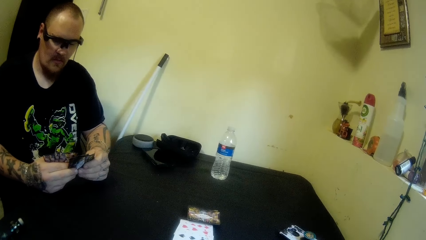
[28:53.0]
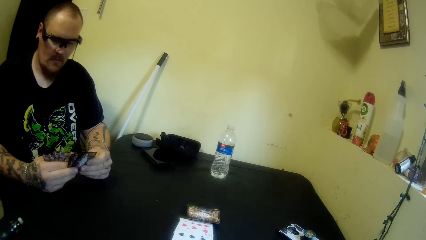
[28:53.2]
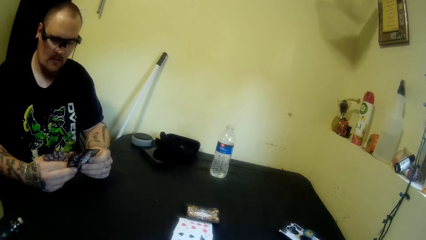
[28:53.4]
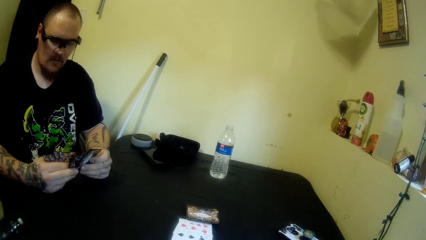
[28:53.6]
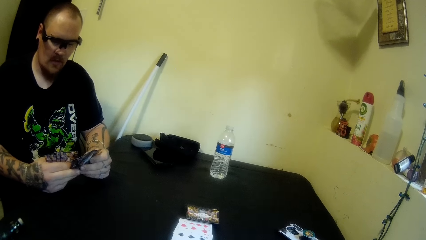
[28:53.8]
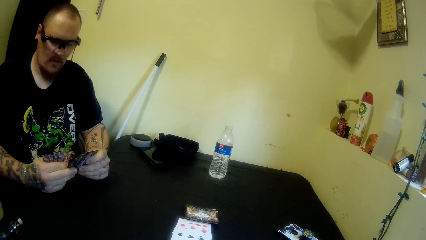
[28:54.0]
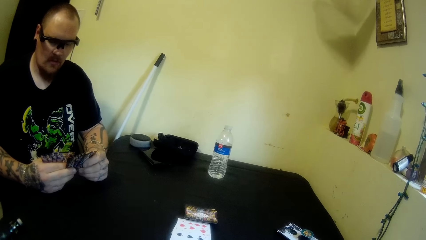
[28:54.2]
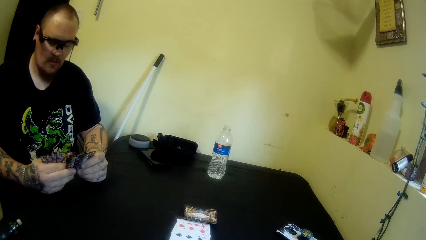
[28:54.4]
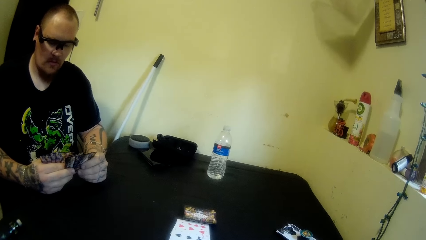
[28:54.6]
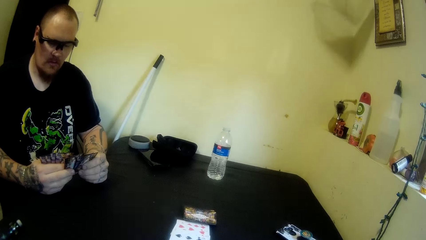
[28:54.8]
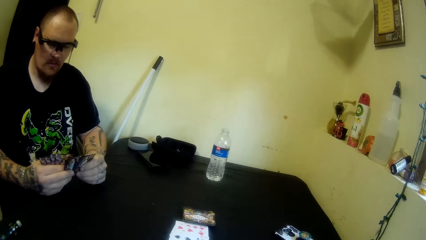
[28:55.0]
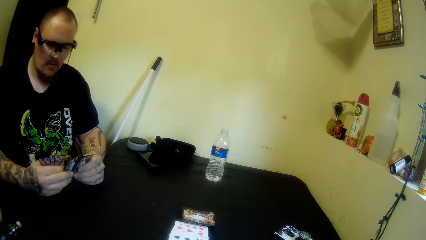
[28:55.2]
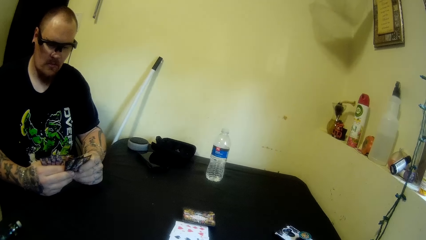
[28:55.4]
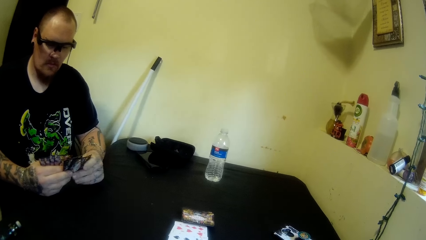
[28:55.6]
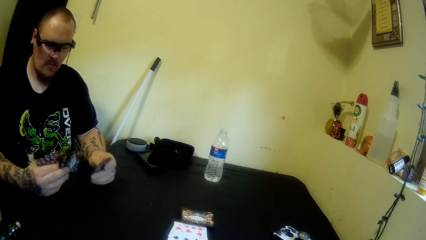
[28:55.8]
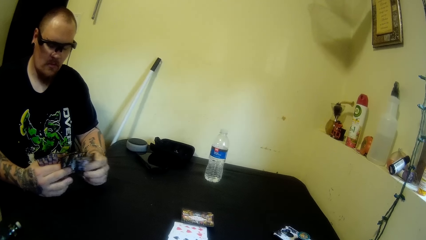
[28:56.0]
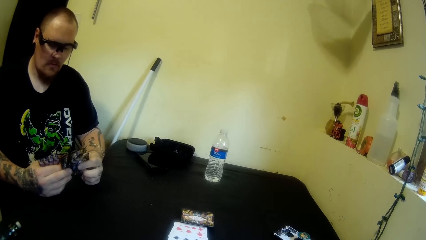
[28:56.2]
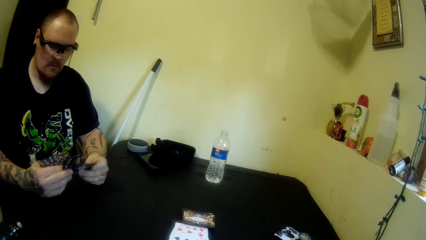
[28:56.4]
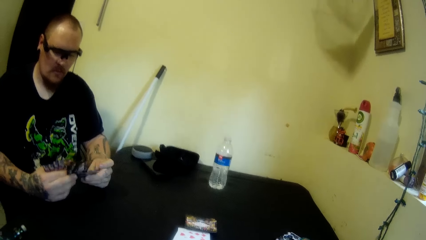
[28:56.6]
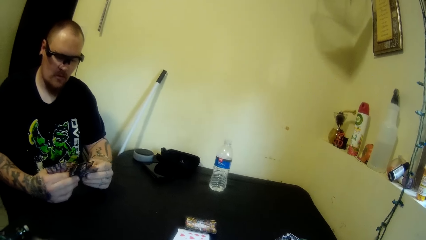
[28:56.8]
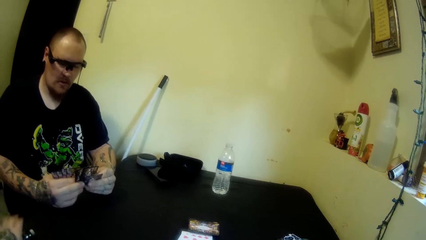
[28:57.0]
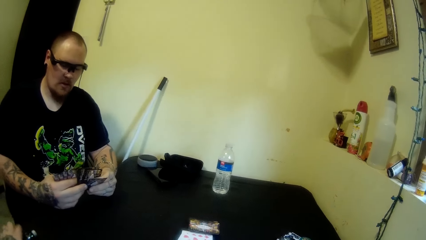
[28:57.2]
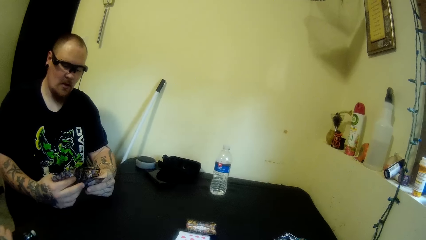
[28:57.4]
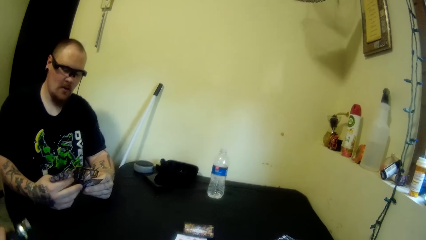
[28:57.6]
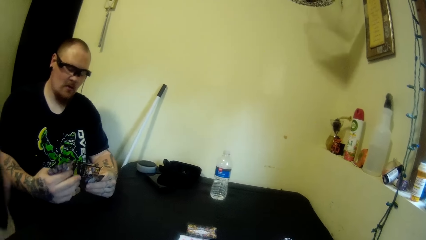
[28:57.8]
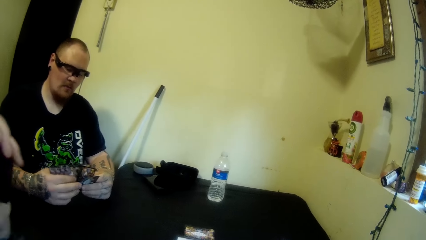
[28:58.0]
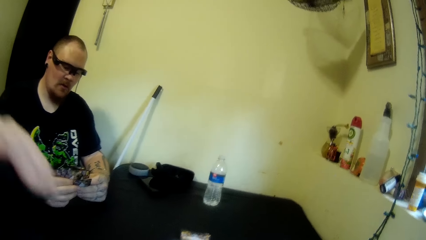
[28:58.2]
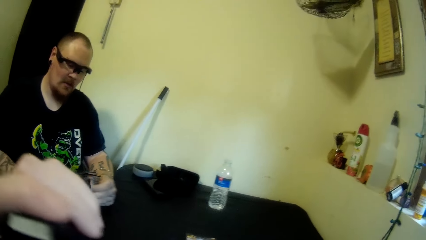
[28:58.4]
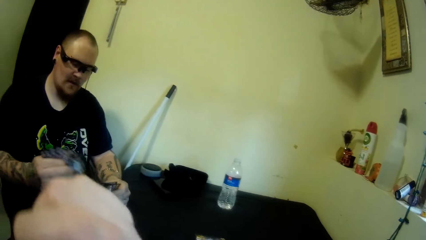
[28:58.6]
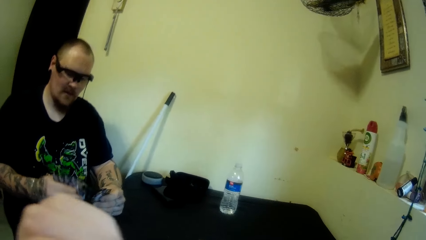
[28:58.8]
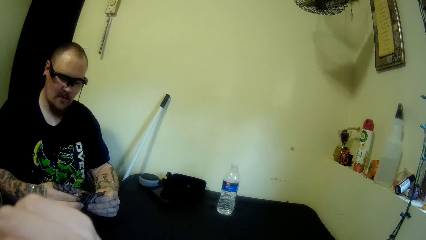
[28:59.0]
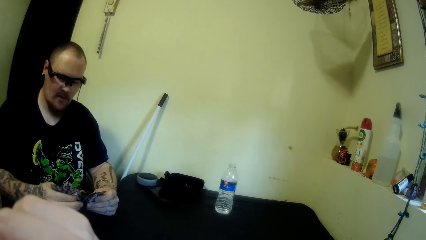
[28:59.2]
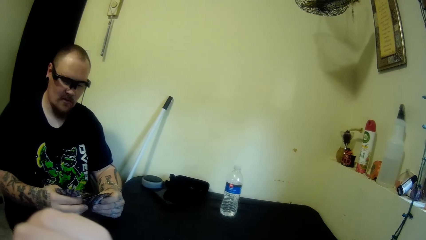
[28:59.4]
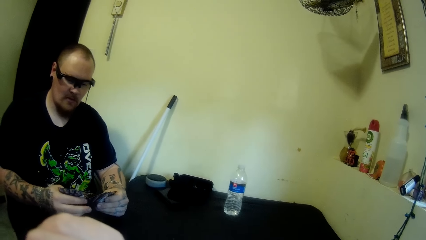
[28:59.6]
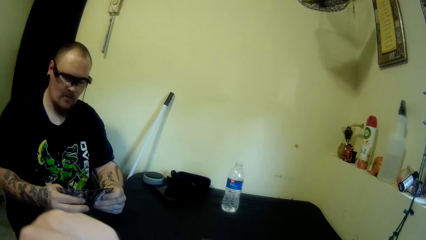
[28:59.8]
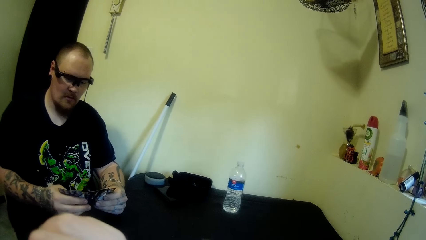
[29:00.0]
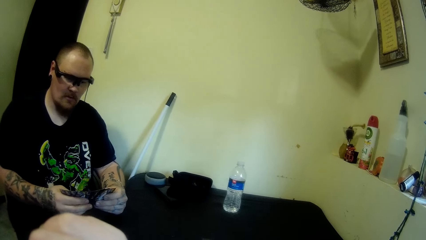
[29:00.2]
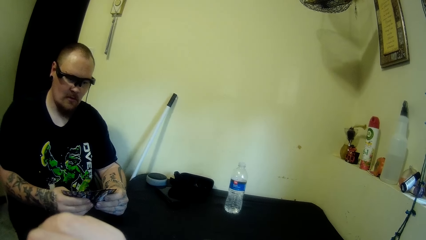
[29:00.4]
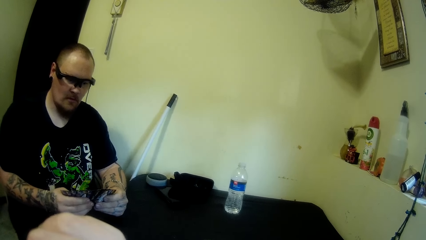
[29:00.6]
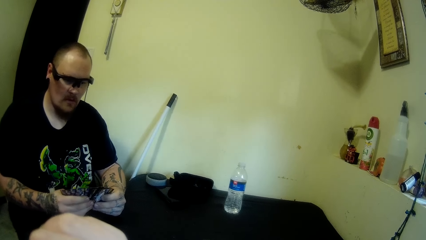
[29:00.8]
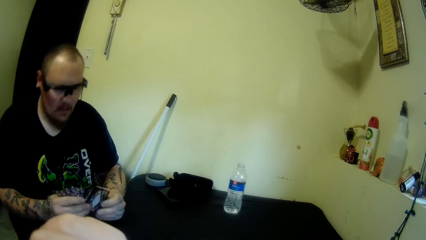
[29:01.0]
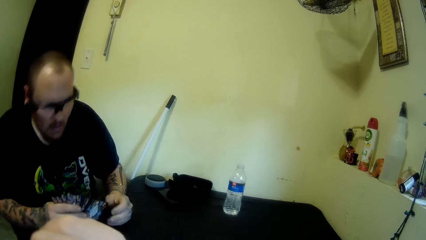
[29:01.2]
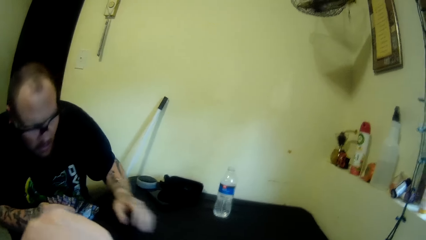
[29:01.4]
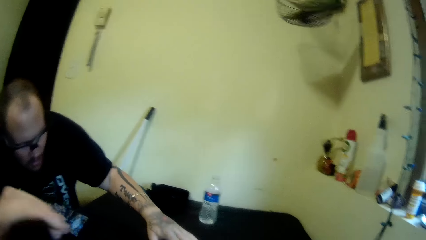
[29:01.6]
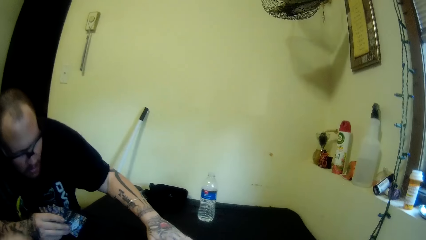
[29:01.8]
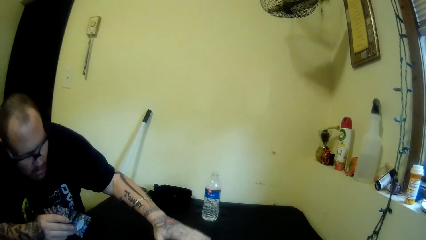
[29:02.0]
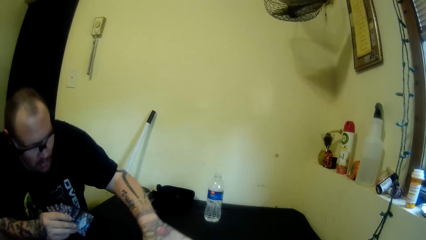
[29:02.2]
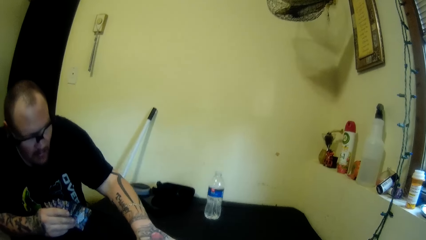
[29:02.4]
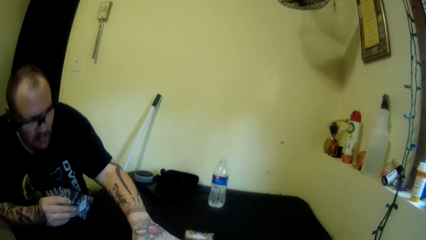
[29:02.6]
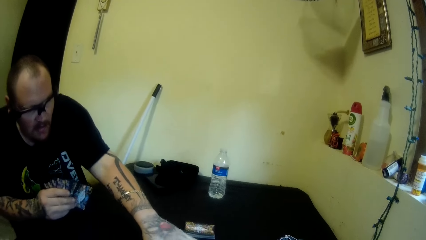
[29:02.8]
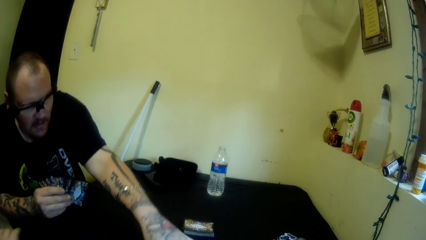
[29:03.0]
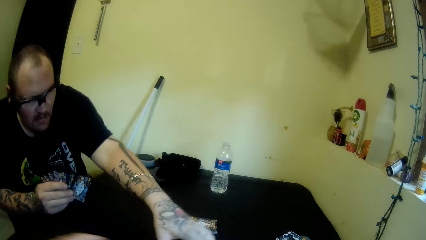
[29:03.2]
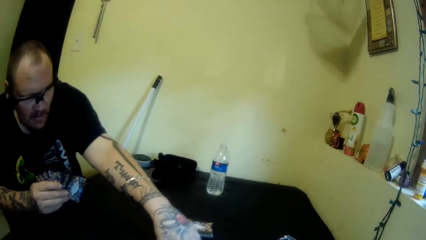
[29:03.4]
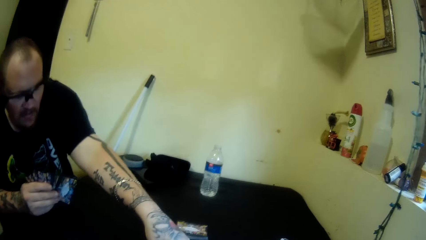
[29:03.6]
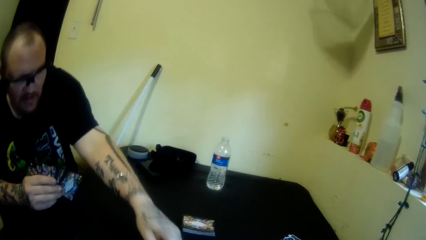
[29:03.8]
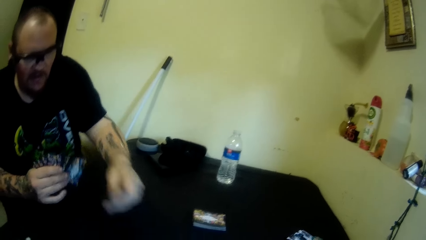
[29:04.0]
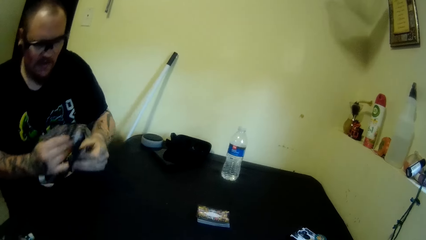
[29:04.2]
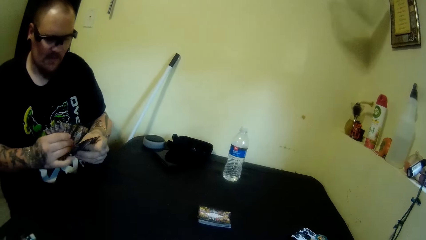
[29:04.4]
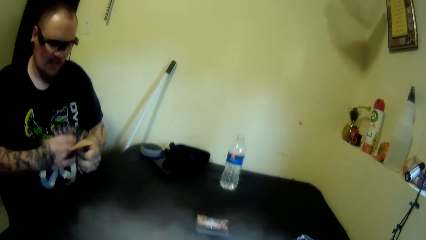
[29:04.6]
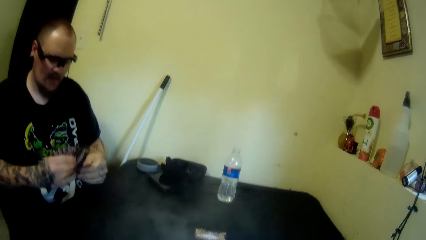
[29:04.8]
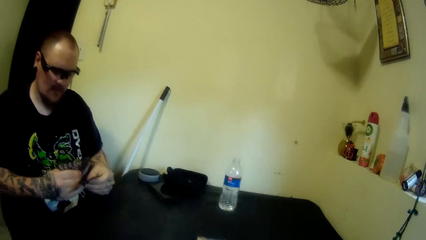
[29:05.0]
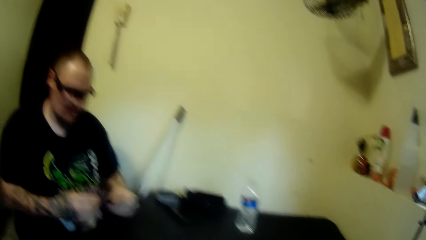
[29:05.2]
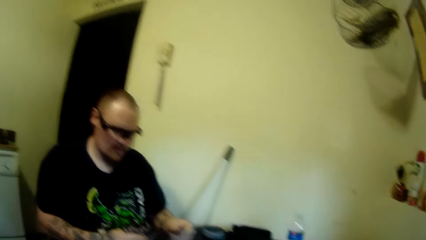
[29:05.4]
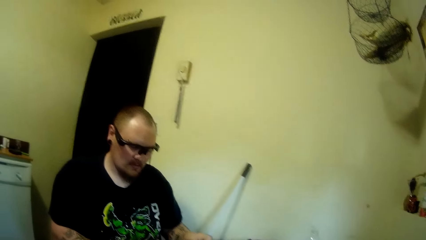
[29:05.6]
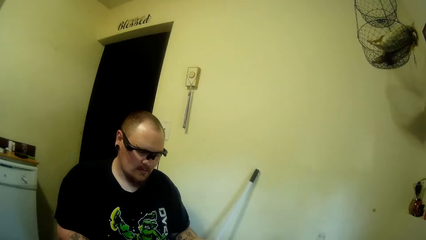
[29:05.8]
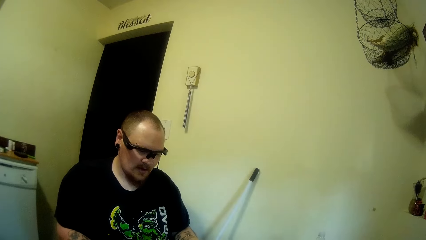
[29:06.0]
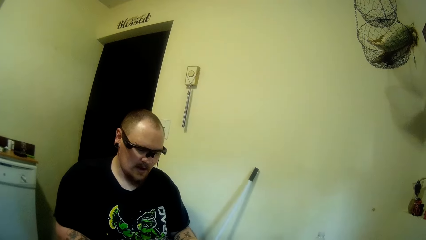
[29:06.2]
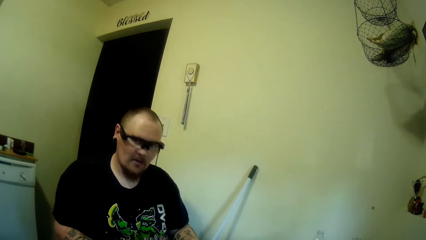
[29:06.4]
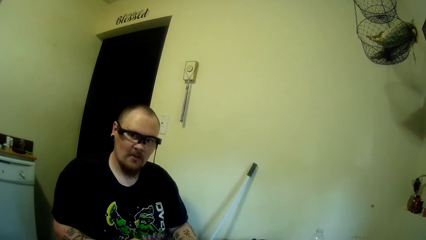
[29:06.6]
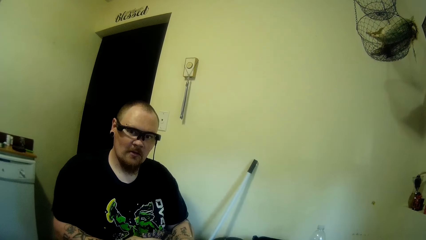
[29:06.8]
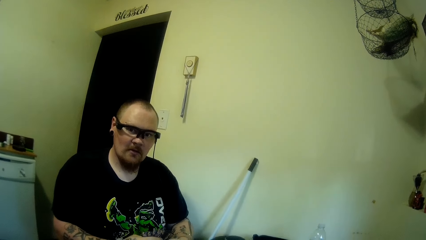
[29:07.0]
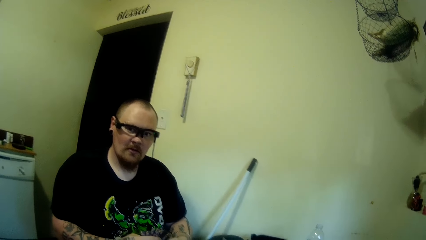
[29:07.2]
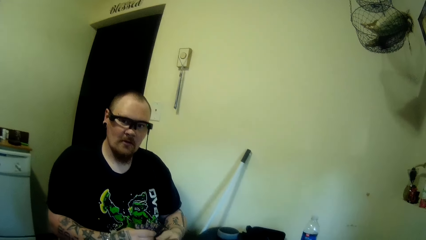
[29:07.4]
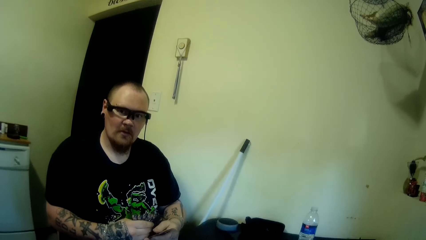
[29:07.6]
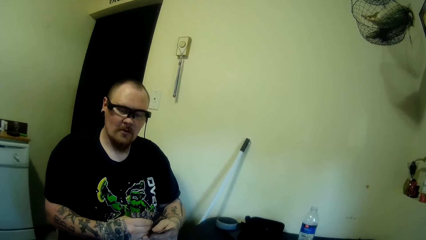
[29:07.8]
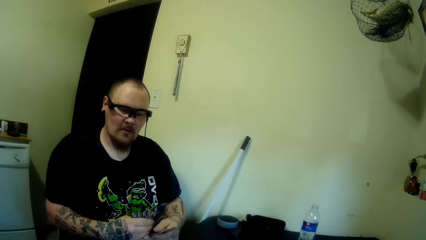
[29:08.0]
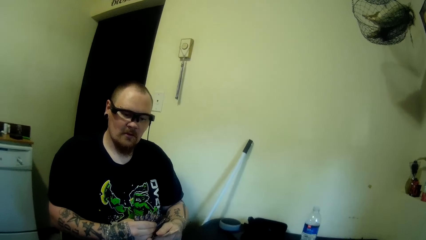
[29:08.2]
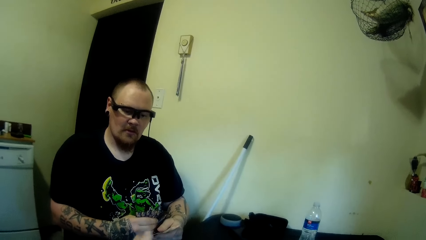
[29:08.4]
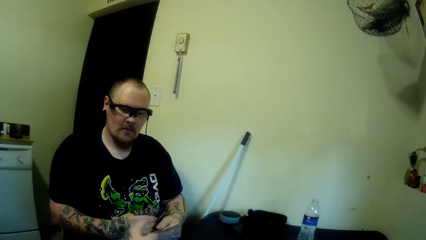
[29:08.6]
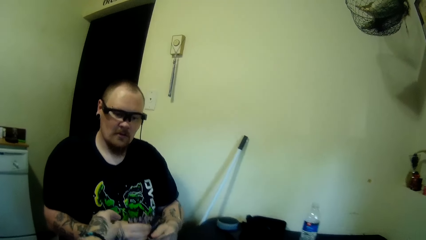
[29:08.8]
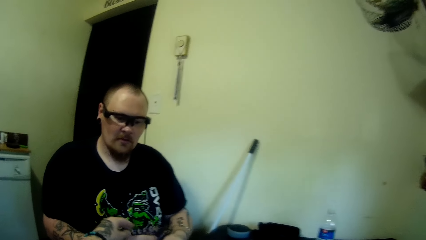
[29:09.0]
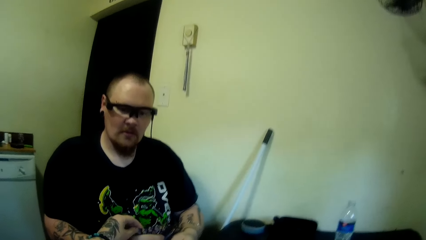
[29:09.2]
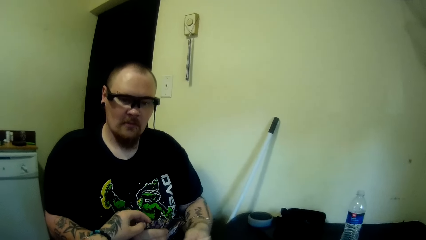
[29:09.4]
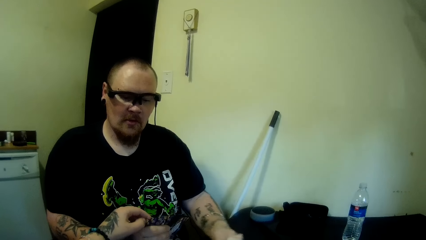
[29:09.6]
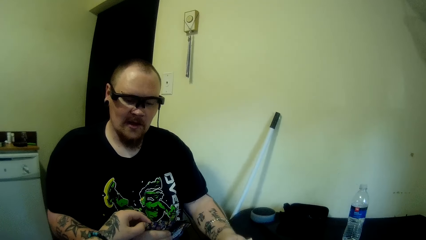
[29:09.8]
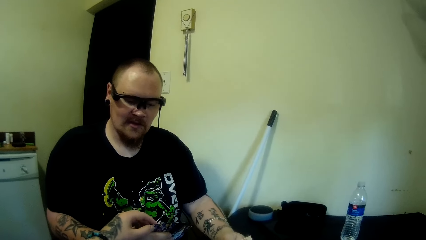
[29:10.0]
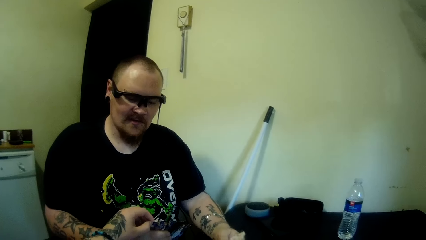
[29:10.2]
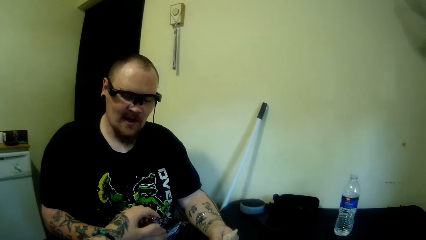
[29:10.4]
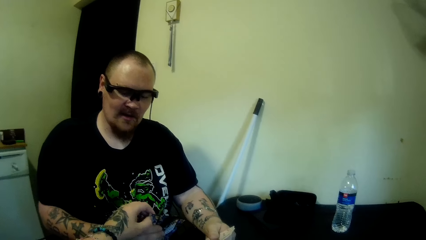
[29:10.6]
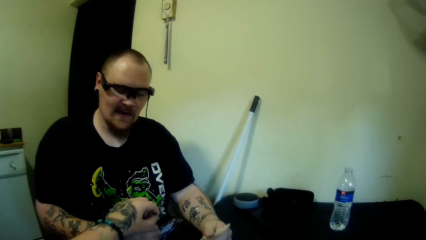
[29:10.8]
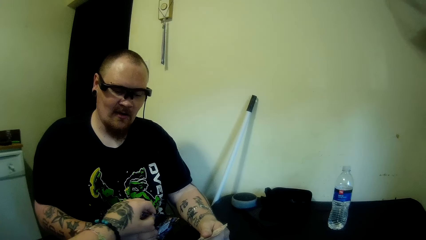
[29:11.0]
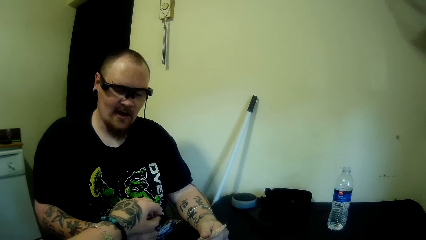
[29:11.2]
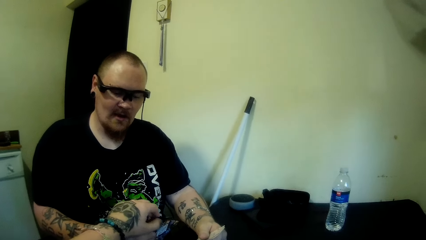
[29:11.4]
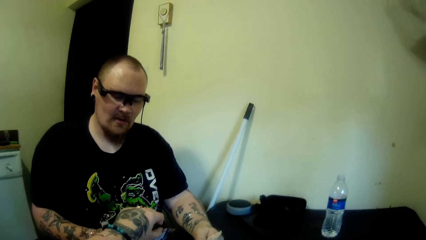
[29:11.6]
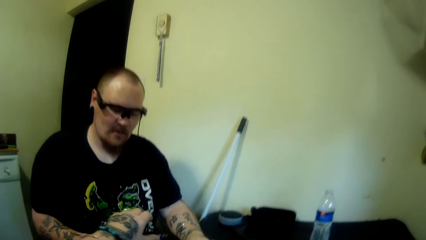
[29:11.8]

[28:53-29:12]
A man puts the card in between the cards. The man picks up a card. He spreads the cards. He picks up a card. He puts the card behind the cards. He flips the cards. He holds the cards with both hands. The camera wearer picks up a shisha pen. The man flips the cards. He holds the cards with both hands. He pulls his hand off the card. He picks up a card from the table. The camera wearer talks with the man. The man picks up a card. He holds the cards with both hands. The camera wearer counts the cards in the man's hand.
